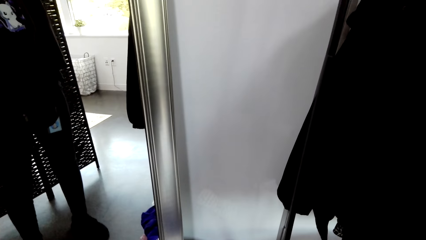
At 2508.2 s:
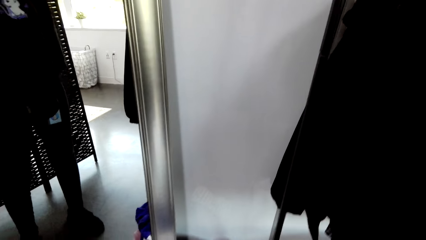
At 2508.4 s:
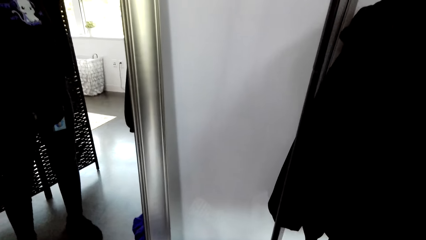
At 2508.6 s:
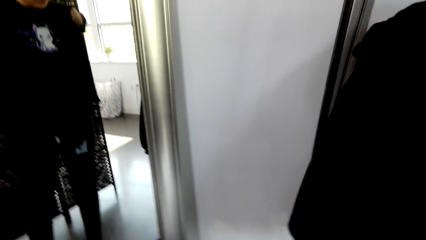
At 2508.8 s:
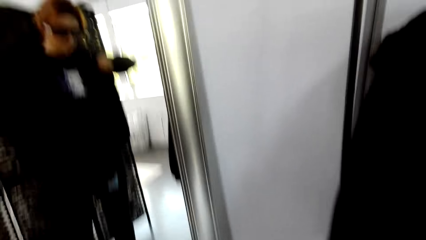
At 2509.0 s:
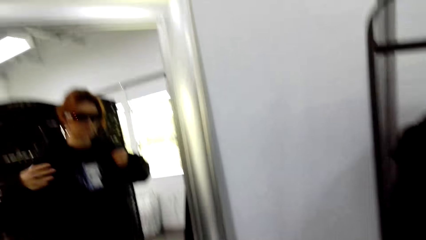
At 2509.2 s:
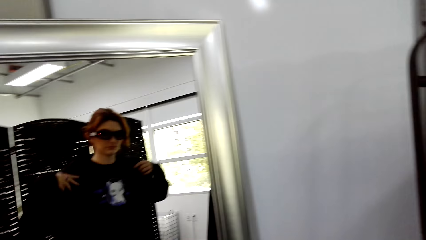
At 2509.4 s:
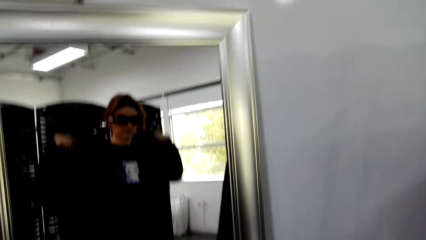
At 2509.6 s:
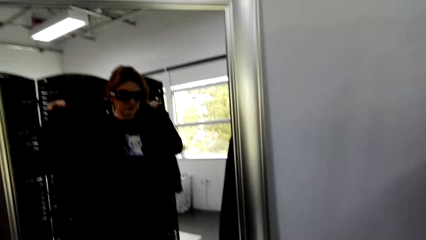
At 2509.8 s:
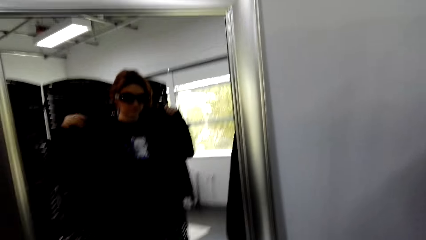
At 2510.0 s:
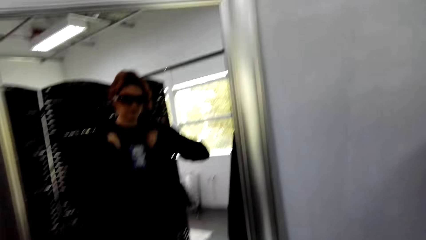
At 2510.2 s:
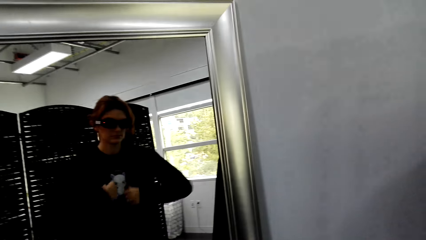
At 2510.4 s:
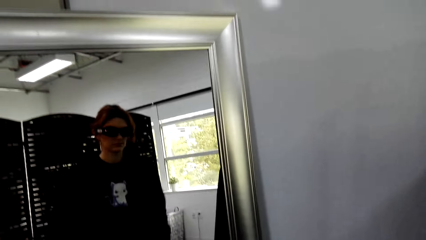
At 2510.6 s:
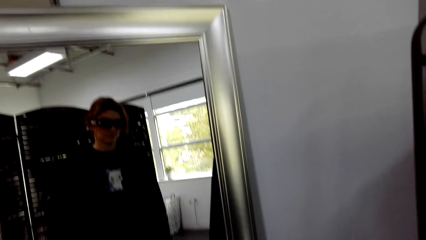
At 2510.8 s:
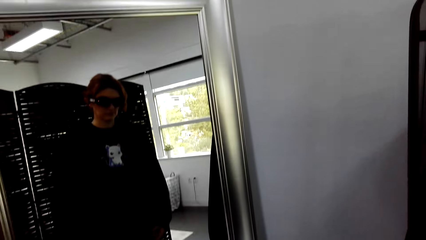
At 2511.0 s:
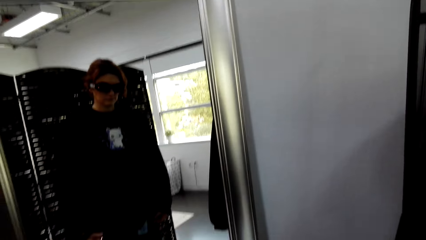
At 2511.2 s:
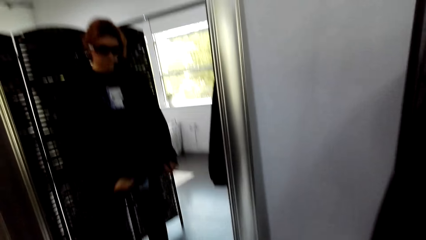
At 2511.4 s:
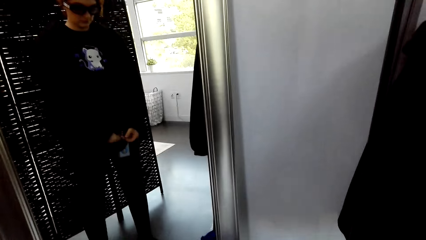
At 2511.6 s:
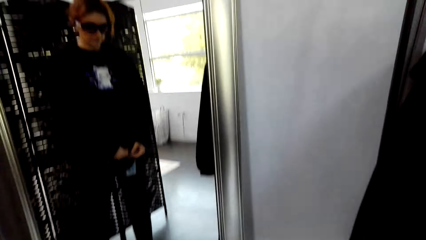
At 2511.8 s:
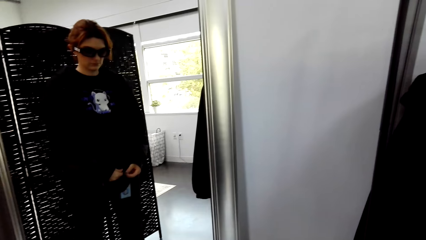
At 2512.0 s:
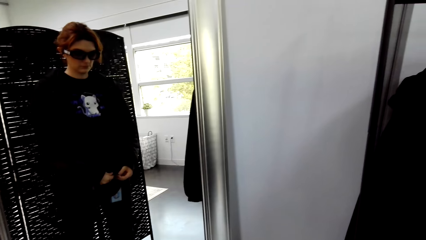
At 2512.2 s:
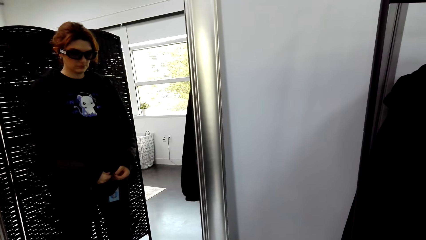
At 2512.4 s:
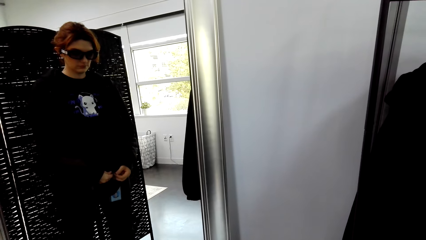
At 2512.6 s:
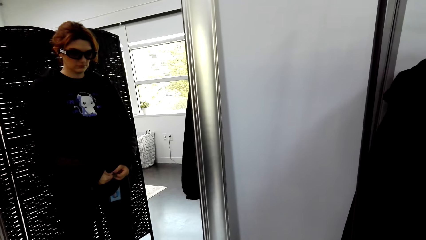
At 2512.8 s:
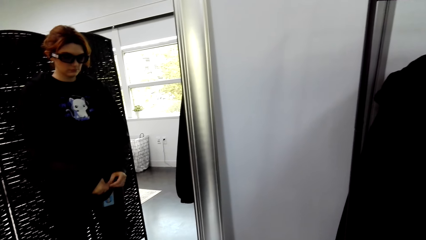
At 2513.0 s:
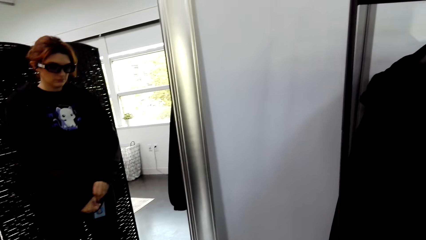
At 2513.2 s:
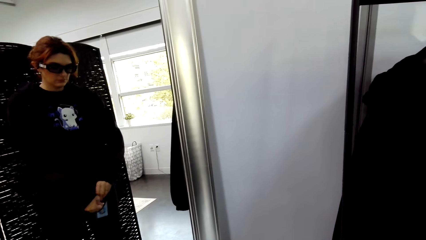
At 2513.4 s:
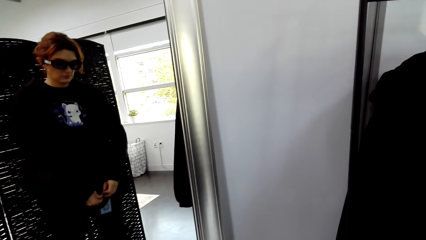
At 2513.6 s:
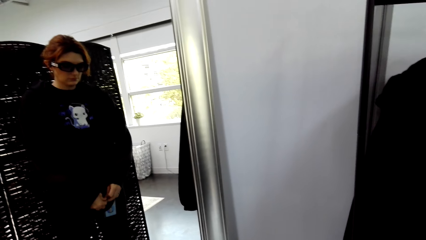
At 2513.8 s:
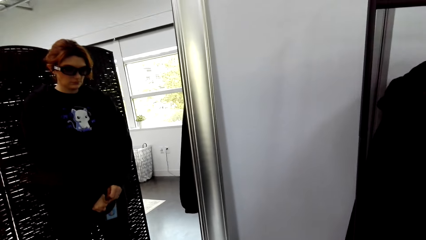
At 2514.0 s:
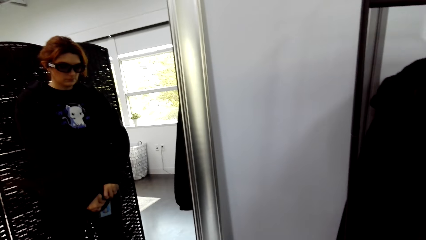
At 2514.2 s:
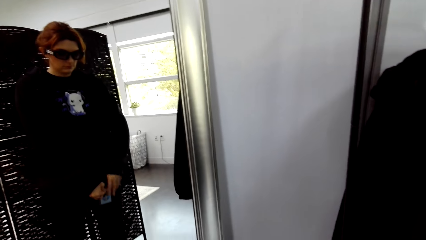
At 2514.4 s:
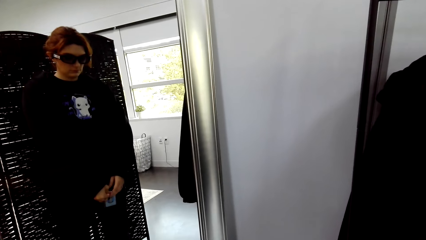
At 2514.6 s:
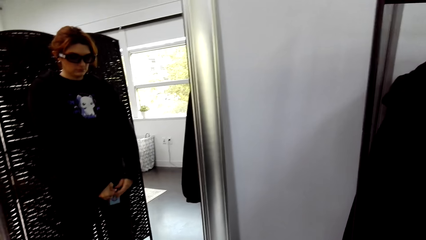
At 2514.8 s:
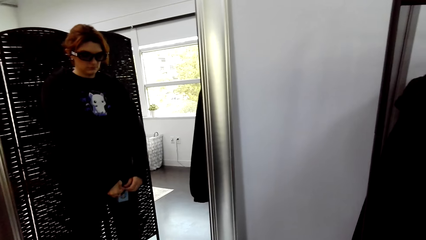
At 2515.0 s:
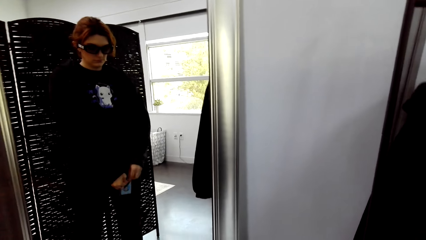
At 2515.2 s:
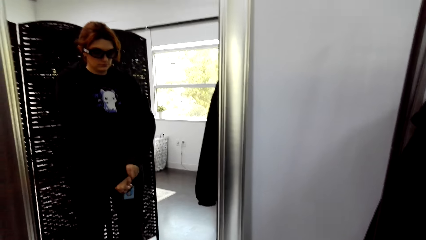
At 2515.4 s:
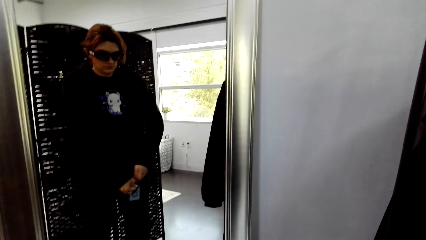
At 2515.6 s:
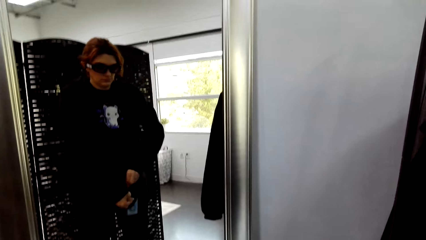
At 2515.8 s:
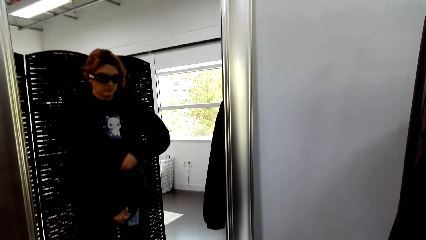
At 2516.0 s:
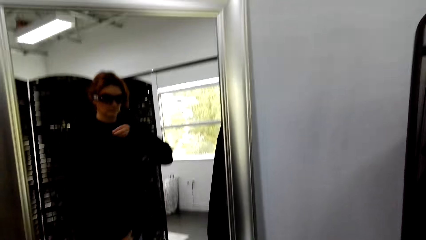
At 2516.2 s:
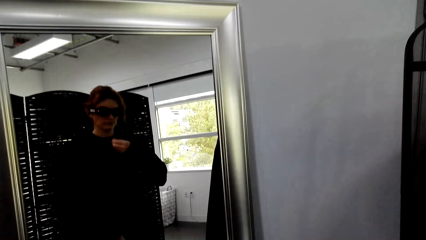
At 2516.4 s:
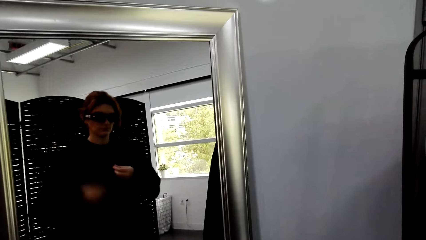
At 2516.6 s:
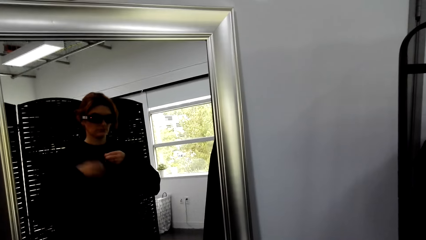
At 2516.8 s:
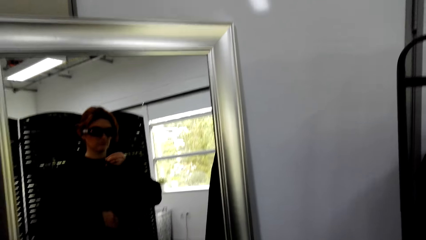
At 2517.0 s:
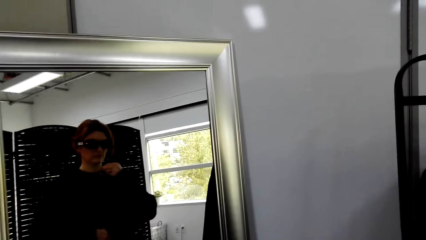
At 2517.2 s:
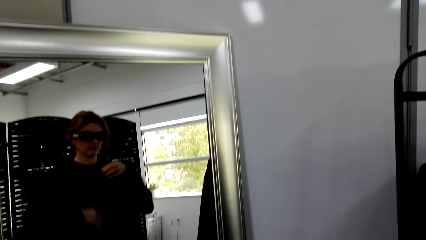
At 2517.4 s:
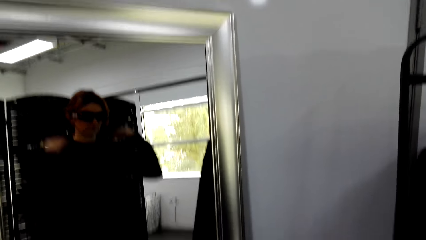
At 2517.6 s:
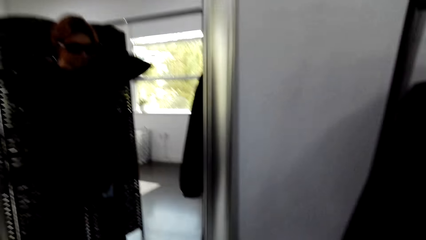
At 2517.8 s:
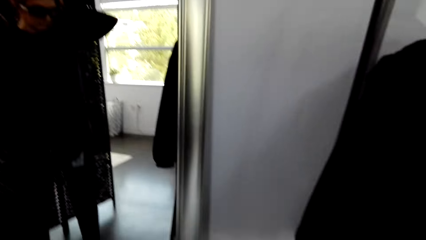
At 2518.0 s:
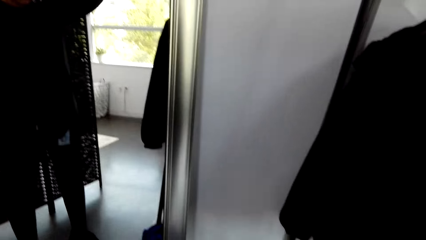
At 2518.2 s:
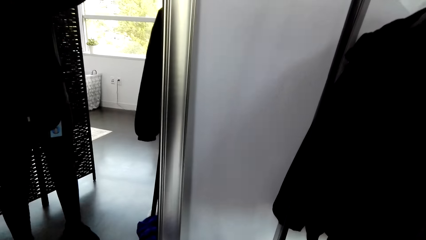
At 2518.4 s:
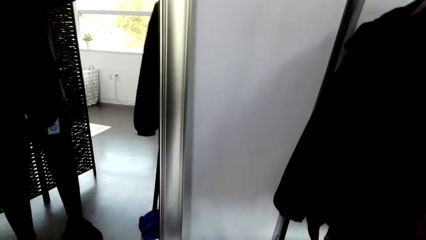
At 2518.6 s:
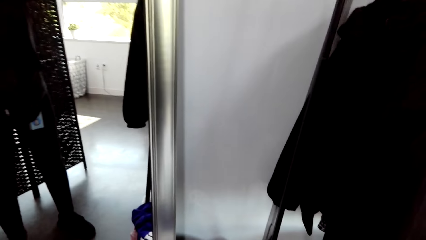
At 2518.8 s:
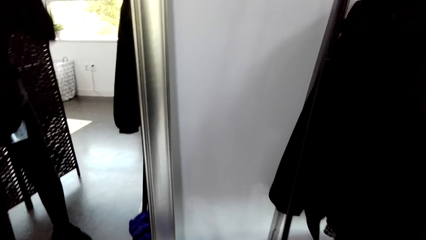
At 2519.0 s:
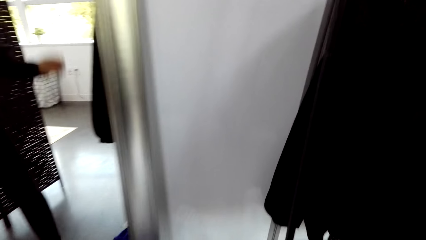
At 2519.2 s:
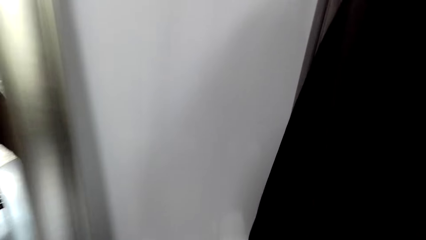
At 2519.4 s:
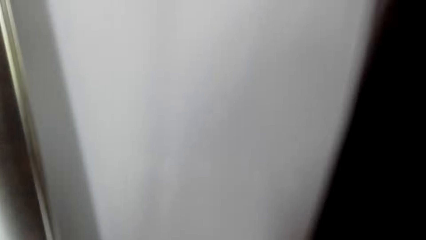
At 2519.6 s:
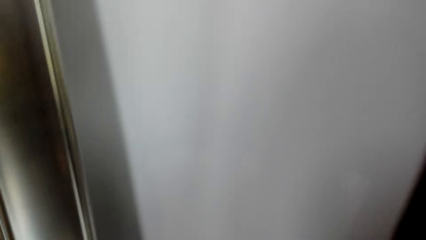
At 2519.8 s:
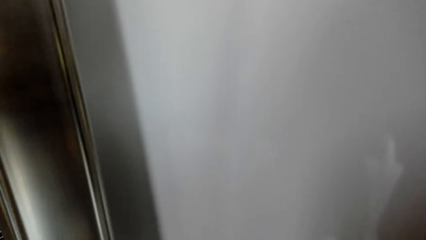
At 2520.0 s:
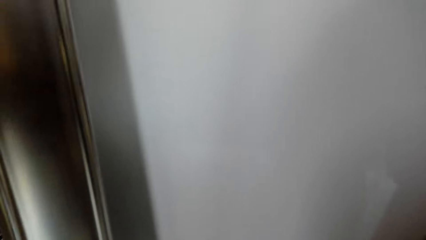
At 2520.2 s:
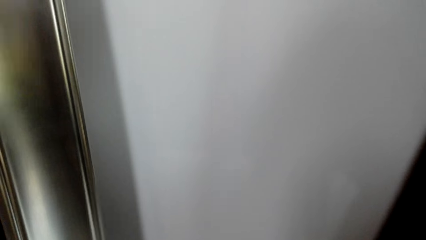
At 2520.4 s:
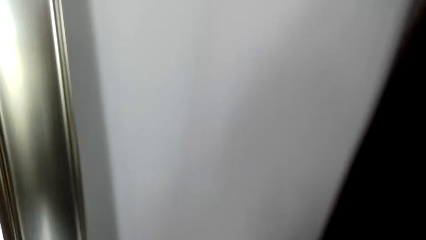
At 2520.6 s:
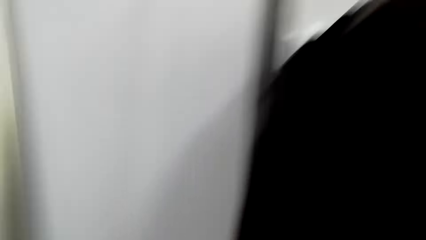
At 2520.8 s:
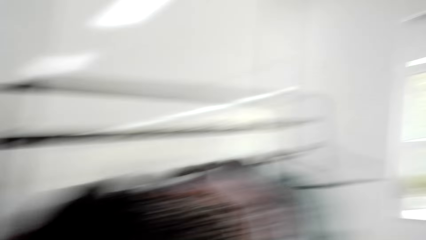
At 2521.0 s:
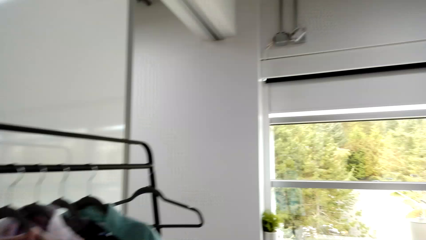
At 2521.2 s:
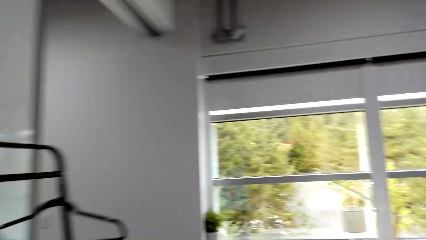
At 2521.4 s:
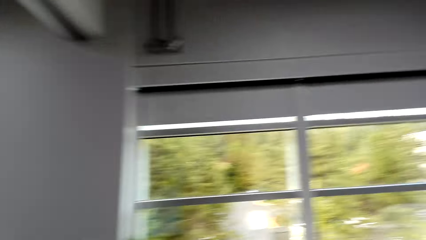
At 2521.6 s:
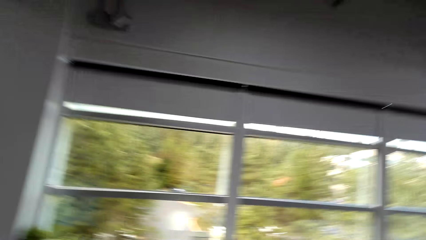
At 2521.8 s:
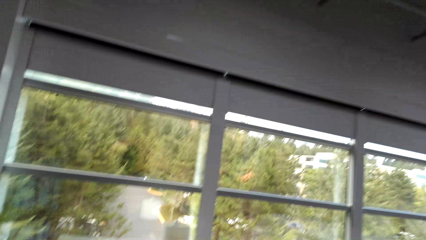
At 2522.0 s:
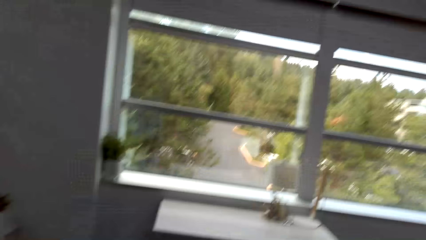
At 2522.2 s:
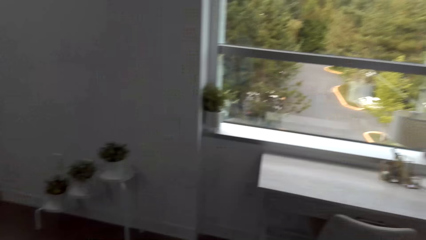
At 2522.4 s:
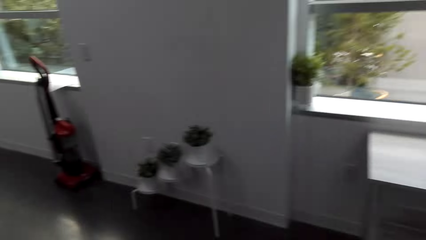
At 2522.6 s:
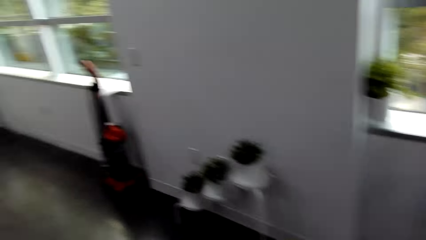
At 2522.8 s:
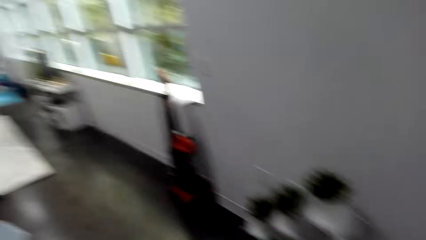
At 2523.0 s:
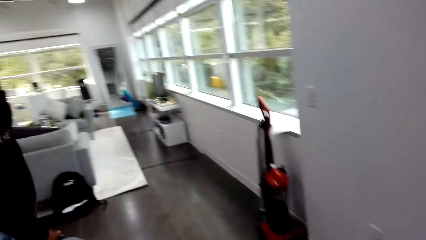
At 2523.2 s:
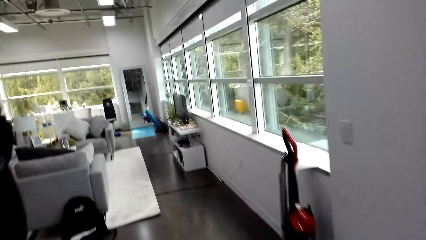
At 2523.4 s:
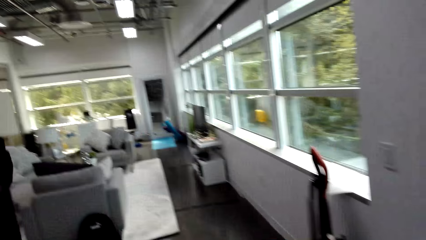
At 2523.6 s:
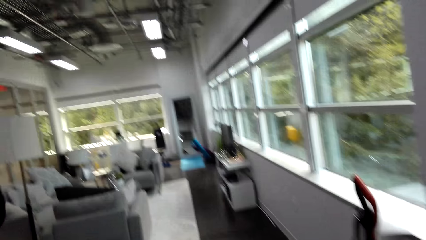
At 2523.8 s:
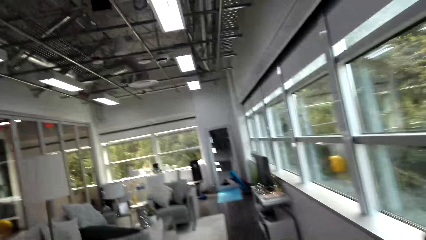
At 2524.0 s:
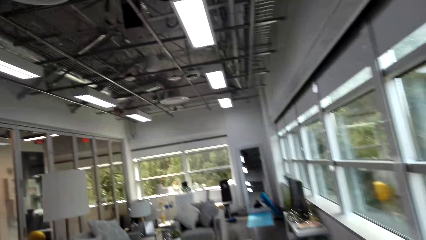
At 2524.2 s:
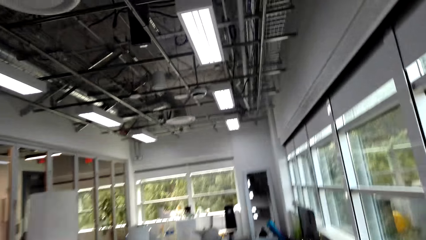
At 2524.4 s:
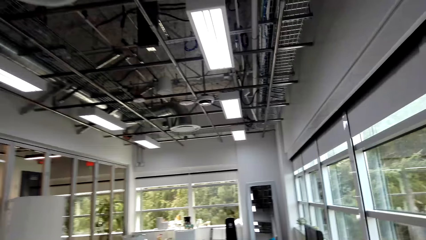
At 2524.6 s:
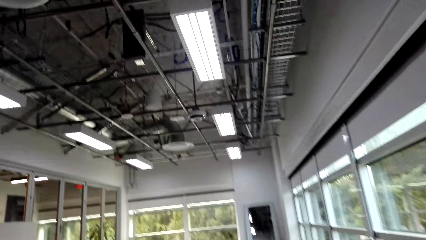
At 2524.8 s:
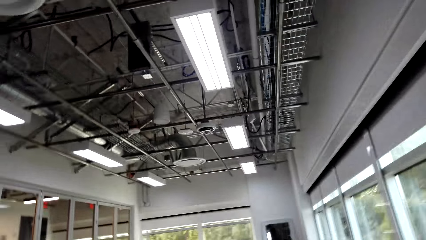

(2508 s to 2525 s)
The camera wearer zips up the hoodie. They put on the hood. They turn around. They walk around the room. They exit the bedroom and enter the living room.
